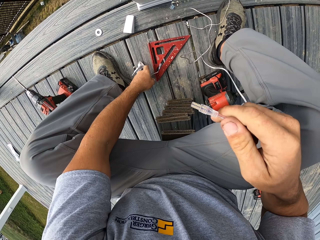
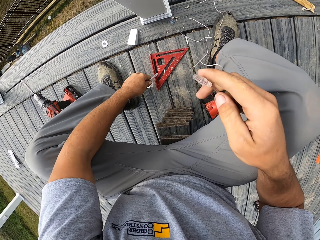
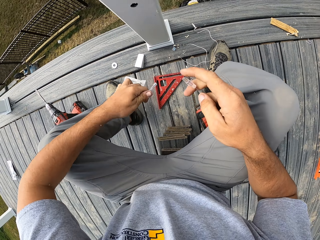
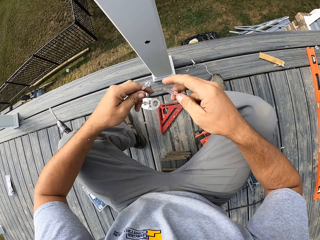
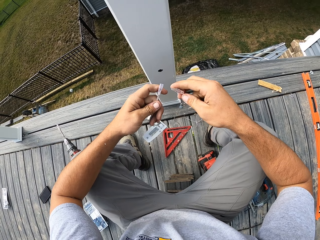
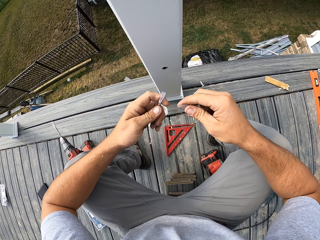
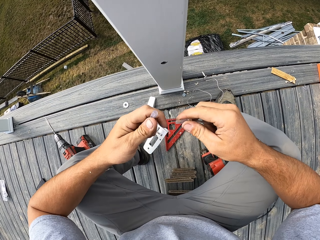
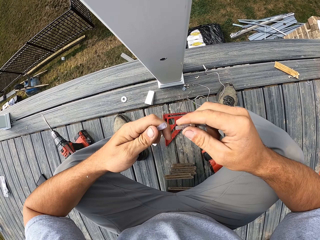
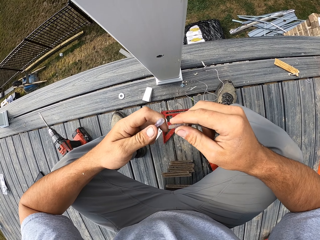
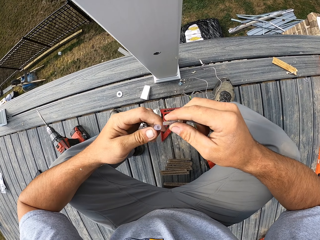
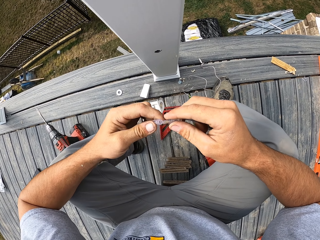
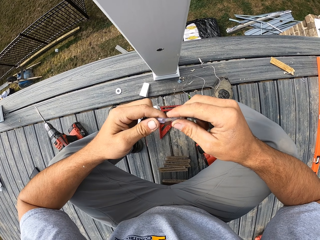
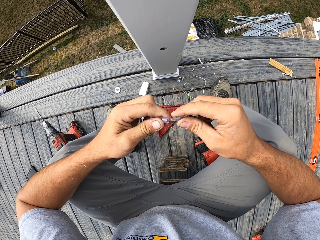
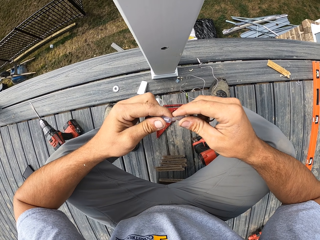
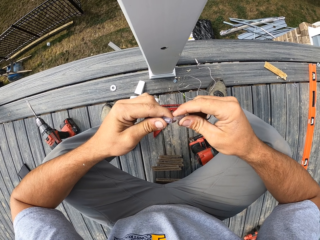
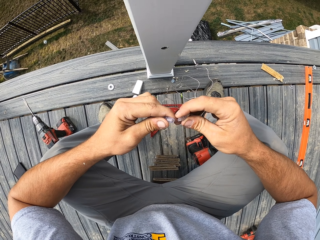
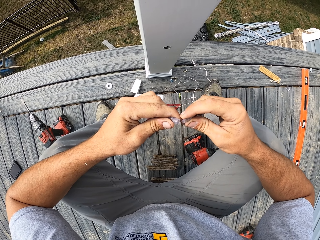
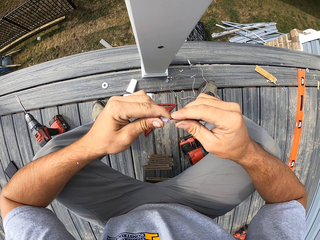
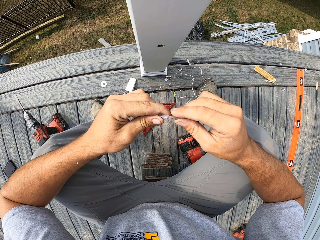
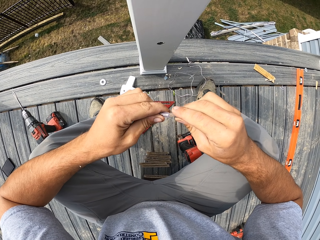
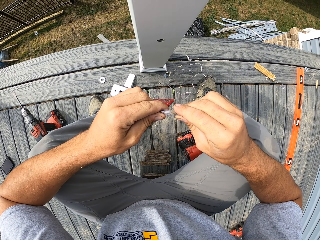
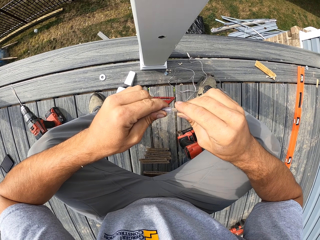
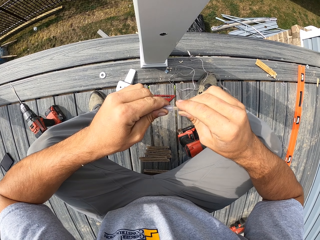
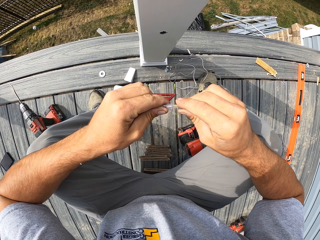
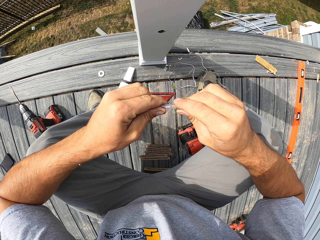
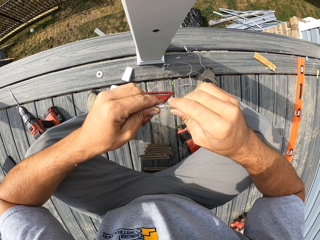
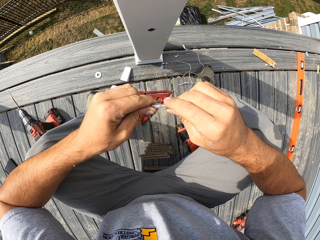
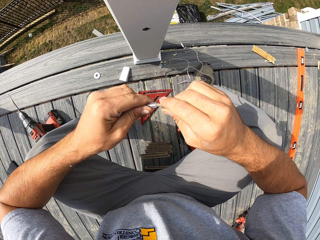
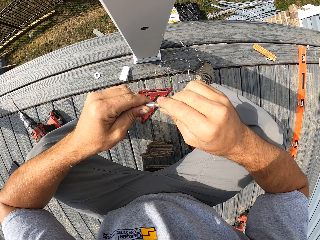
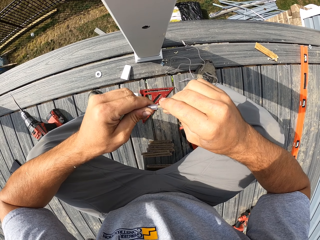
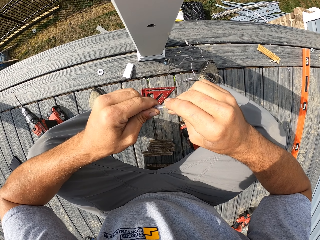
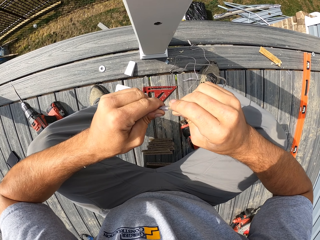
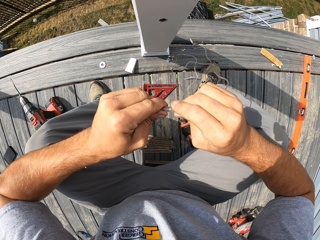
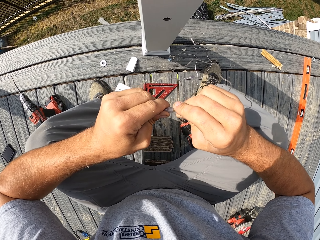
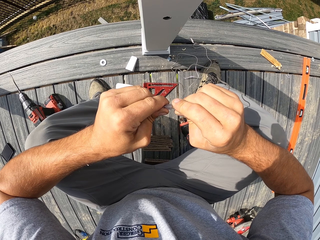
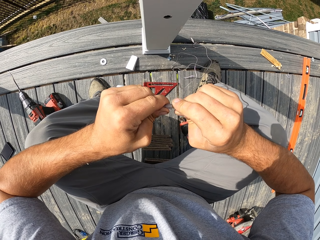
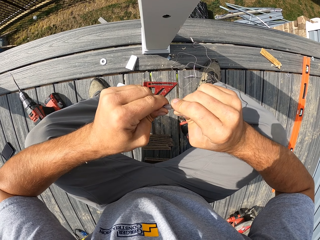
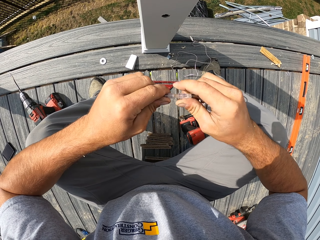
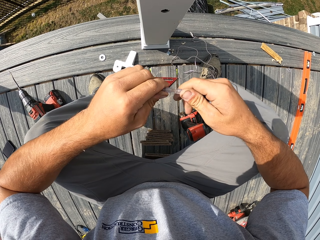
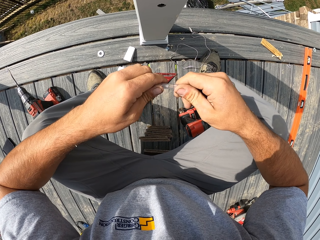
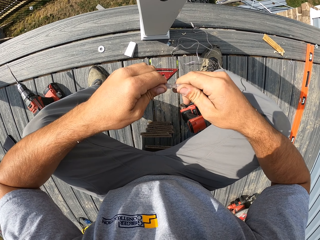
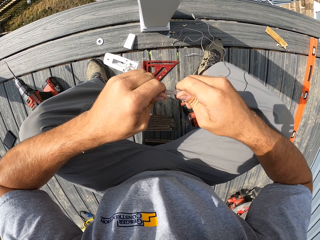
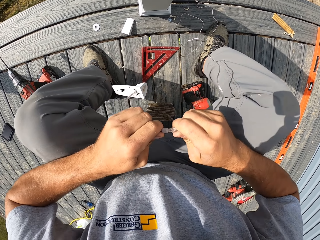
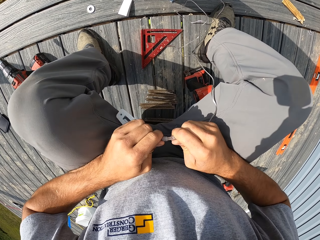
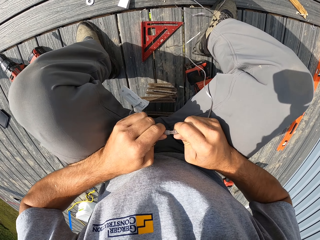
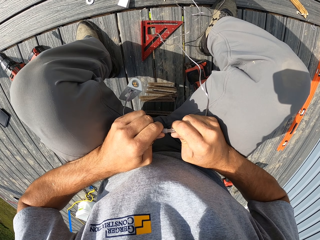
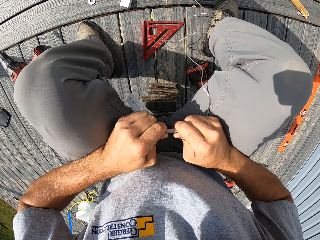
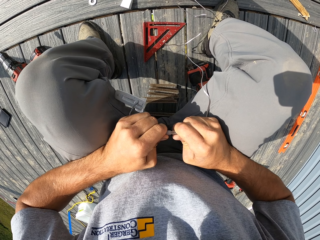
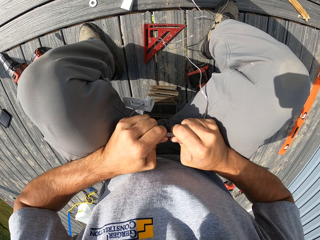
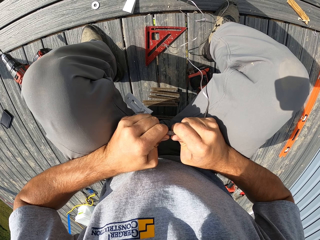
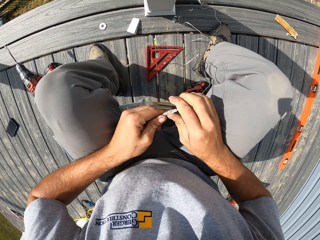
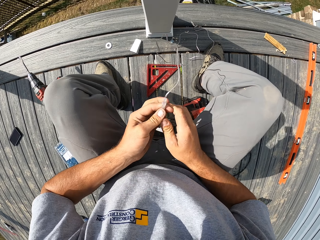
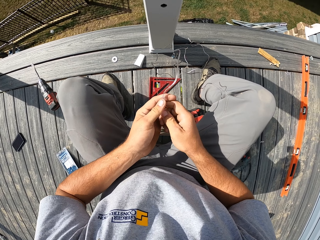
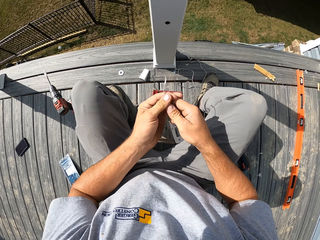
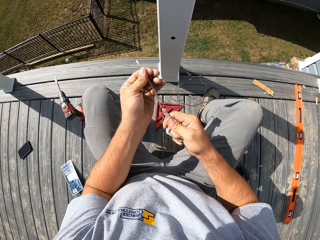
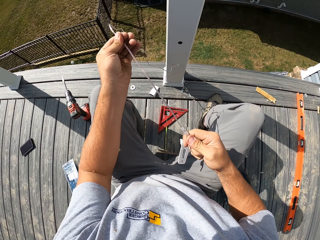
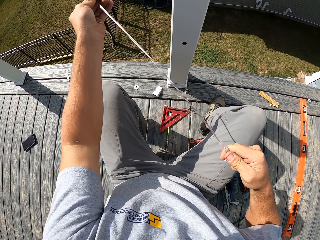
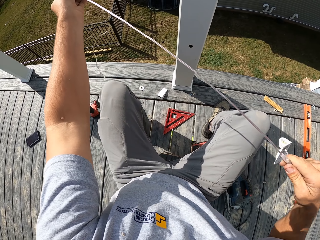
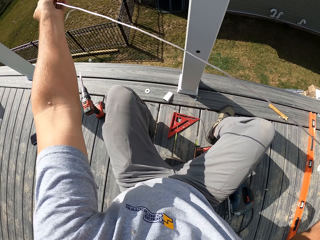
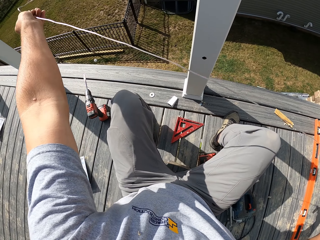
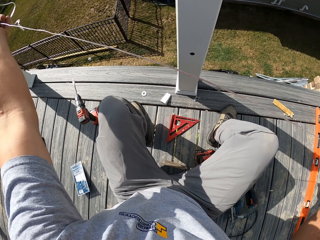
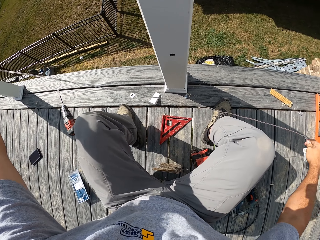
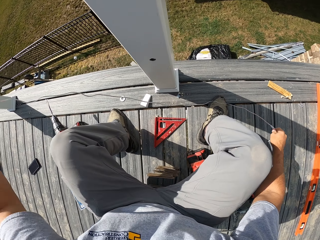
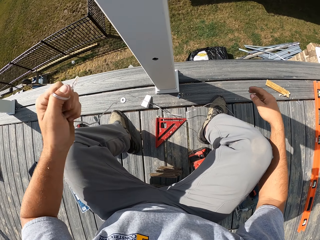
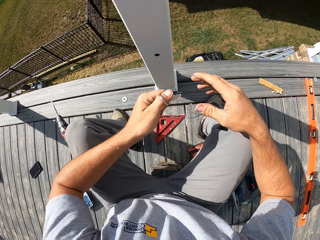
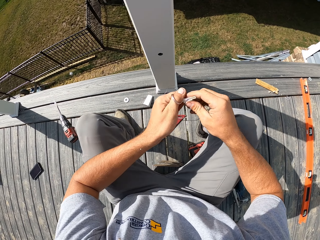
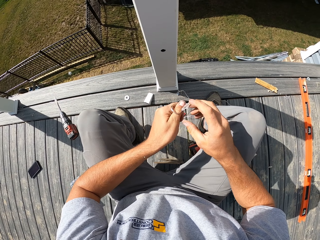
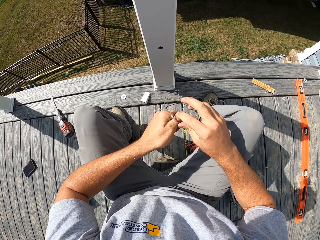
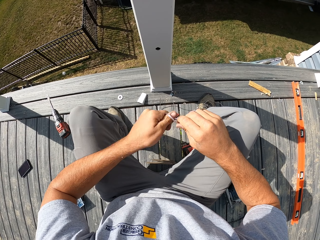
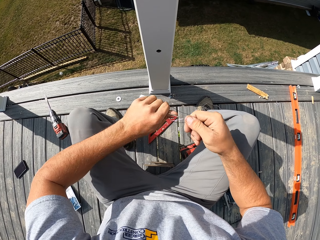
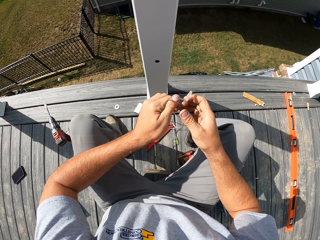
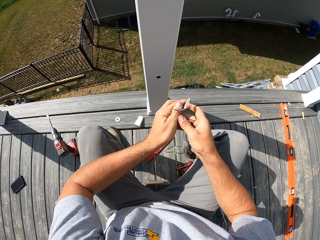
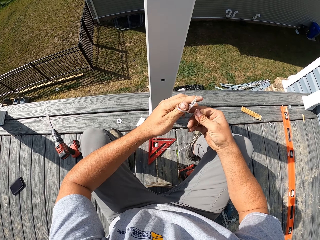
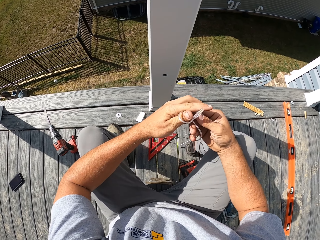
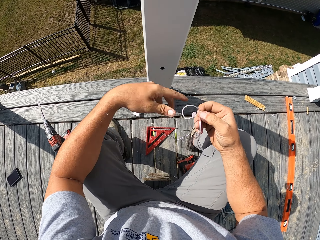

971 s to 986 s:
The camera wearer picks up the bulb holder. He picks up the cable. He fixes the wire on the bulb holder. He adjusts his hands, fixes the wire, and adjusts the wire. He pulls the cable.

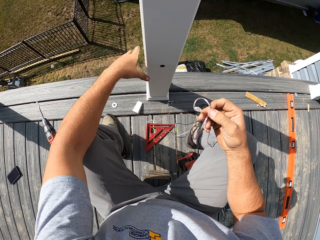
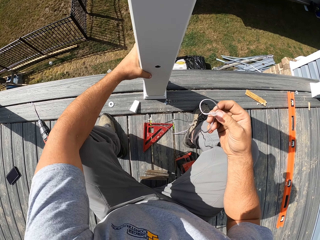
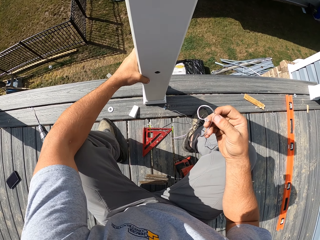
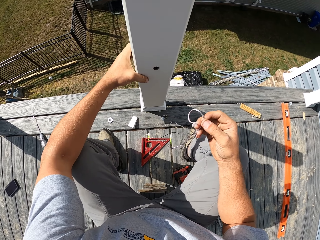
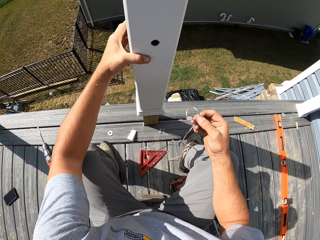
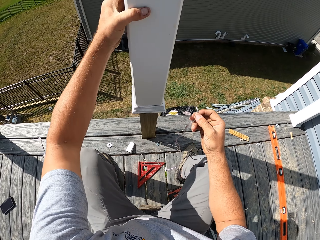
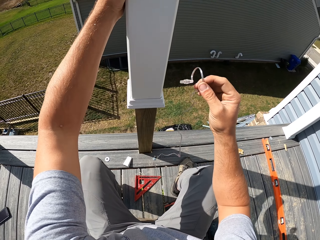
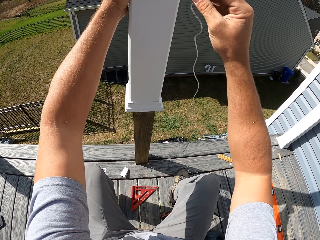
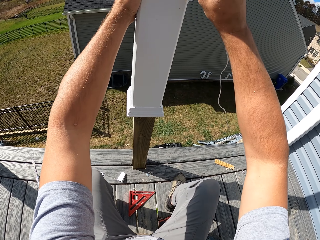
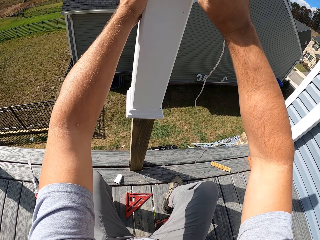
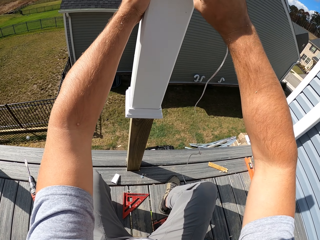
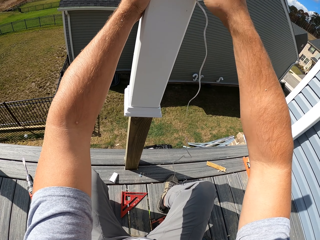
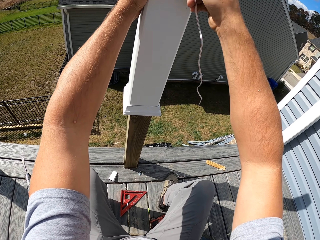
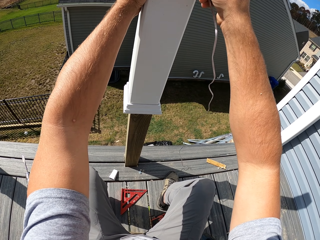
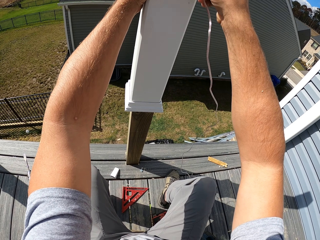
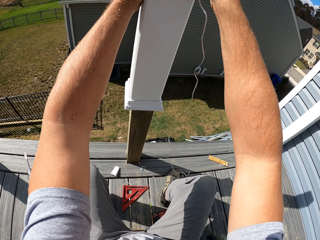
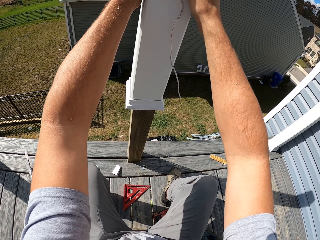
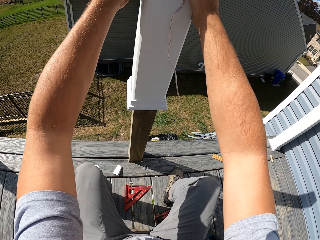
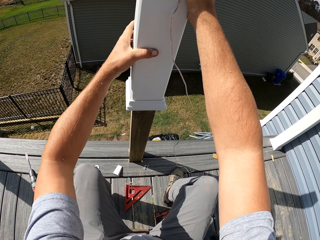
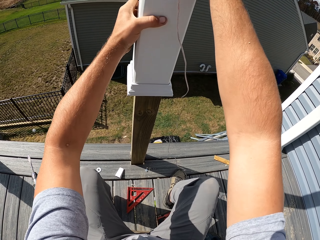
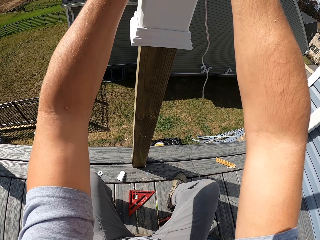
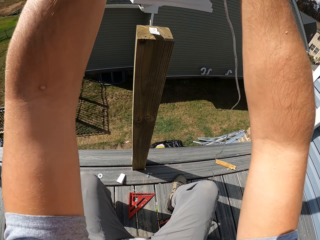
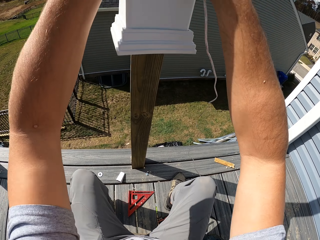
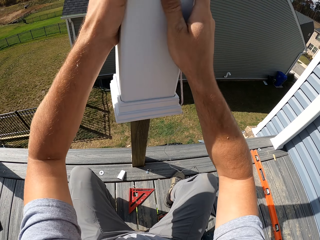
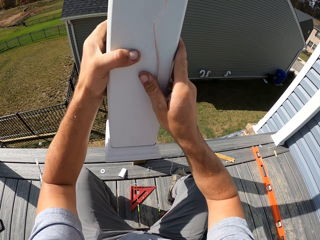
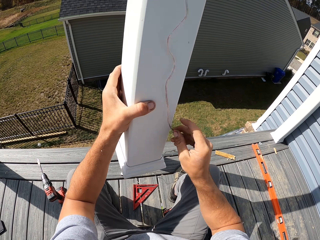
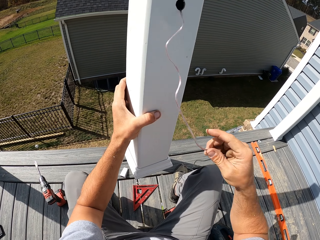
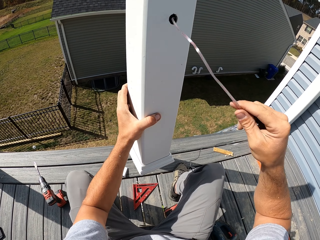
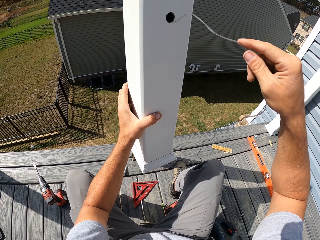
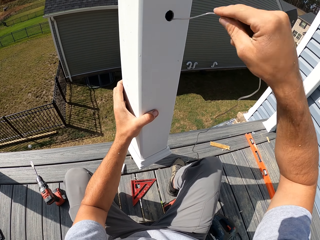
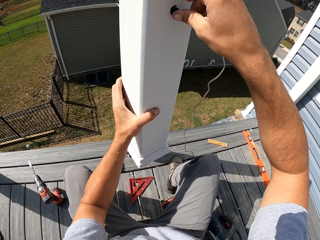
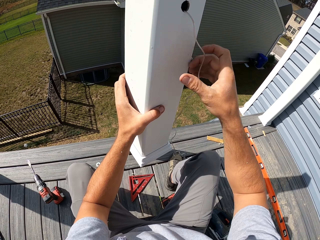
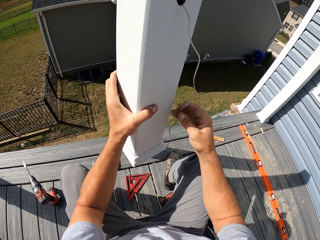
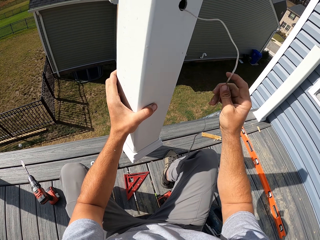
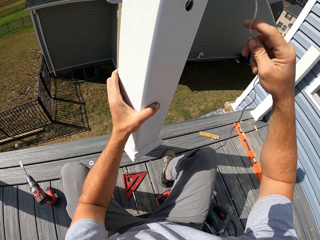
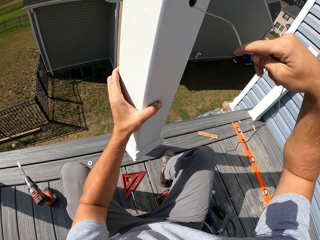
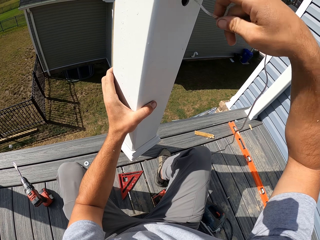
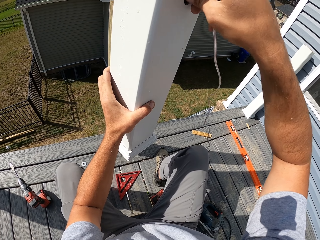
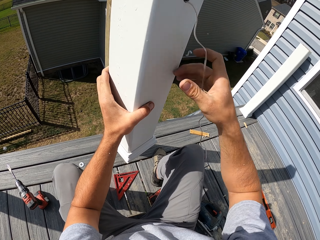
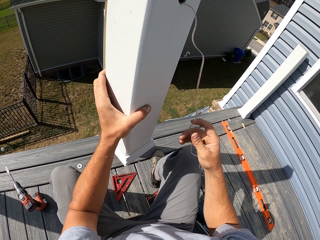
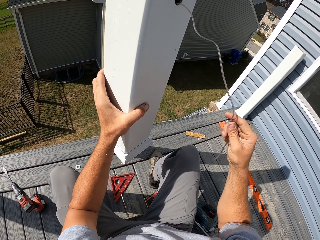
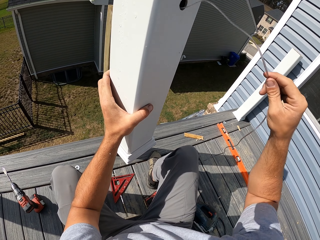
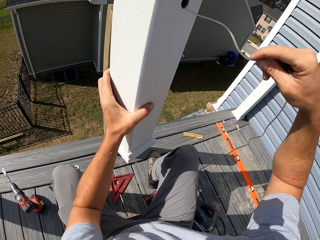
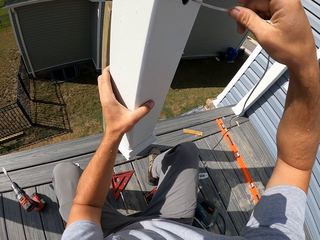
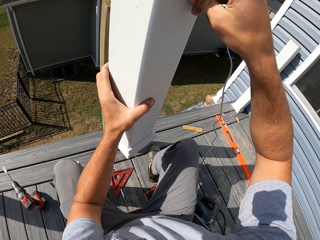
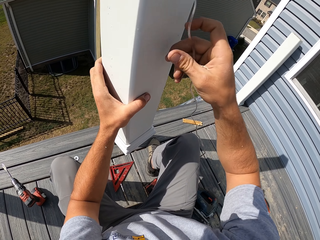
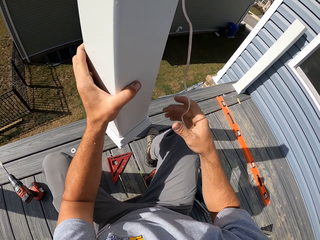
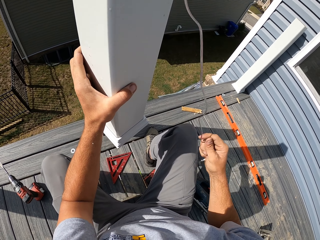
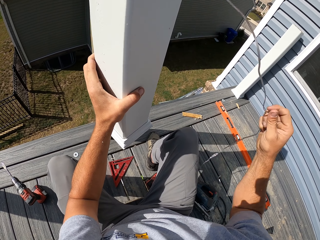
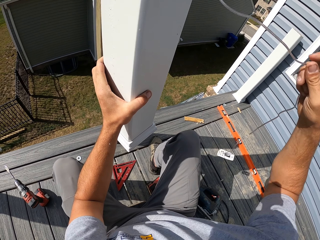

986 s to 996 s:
The camera wearer adjusts the wood rail. They lift the pole. They insert the wire in the wood rail. They hold the wood rail with both hands. They fix the cable in the pole. They remove the wood rail. They insert the wire in the wood rail.
